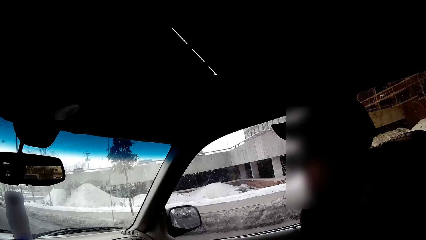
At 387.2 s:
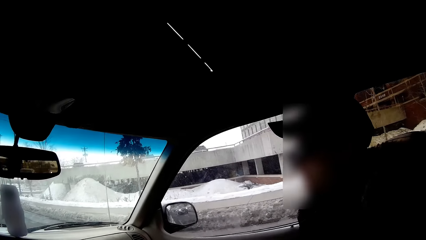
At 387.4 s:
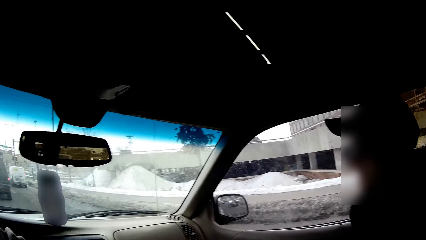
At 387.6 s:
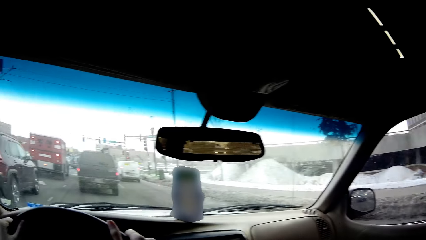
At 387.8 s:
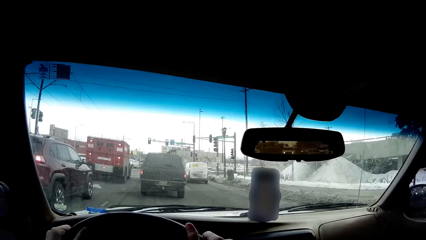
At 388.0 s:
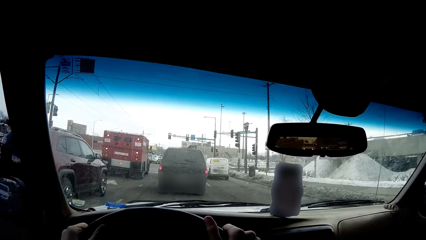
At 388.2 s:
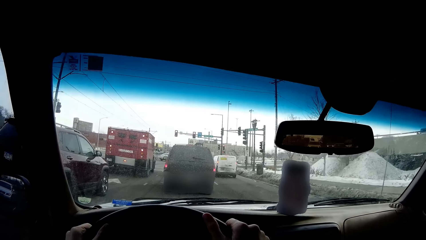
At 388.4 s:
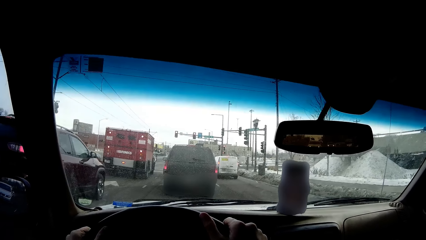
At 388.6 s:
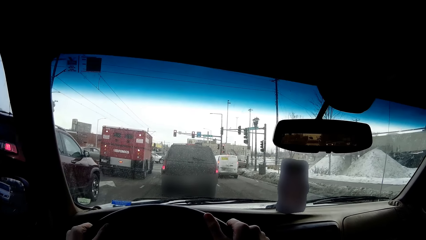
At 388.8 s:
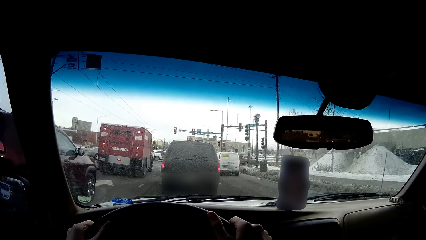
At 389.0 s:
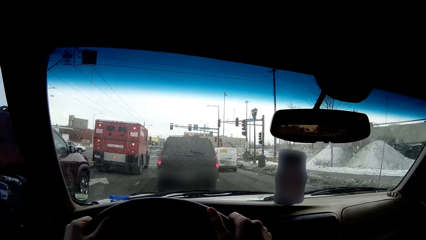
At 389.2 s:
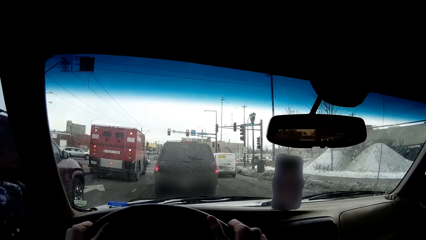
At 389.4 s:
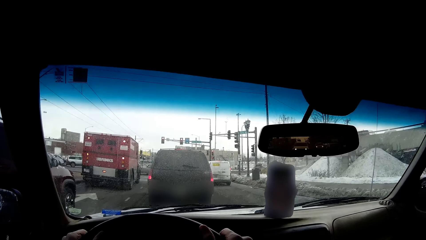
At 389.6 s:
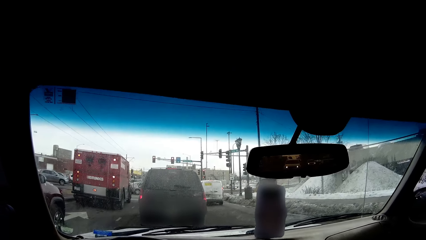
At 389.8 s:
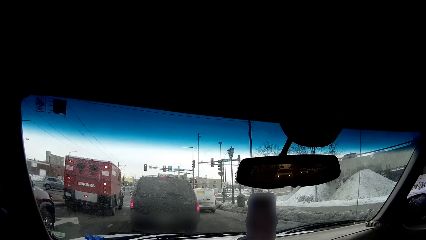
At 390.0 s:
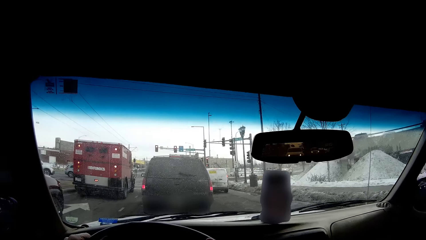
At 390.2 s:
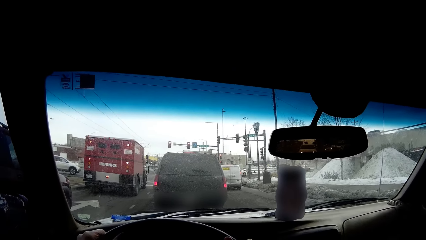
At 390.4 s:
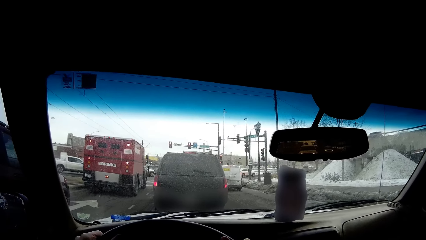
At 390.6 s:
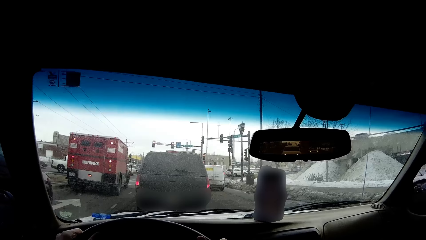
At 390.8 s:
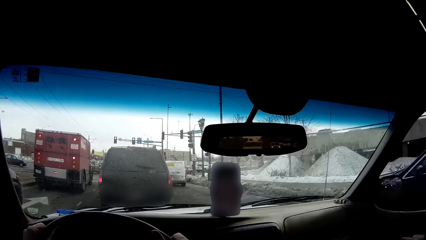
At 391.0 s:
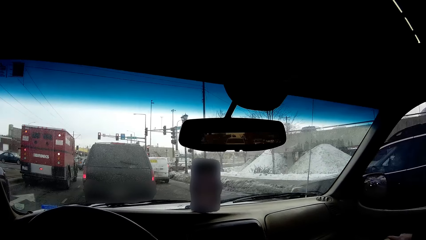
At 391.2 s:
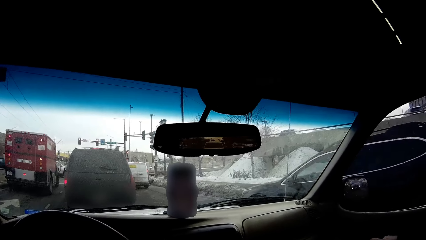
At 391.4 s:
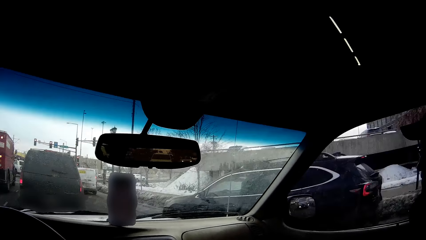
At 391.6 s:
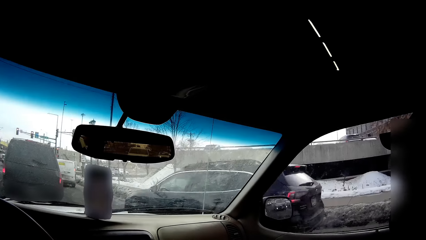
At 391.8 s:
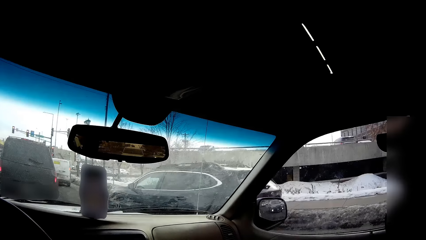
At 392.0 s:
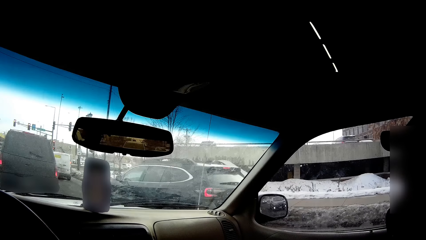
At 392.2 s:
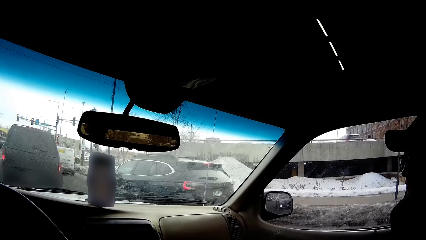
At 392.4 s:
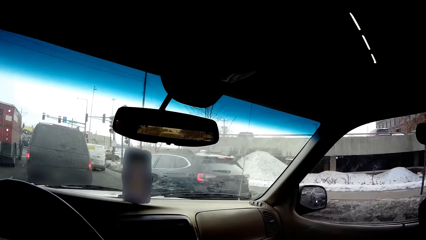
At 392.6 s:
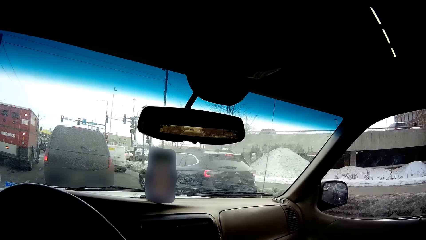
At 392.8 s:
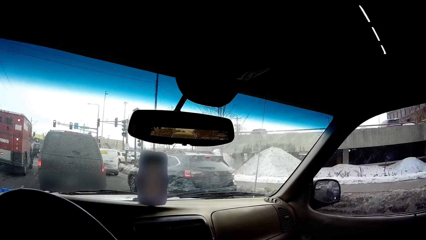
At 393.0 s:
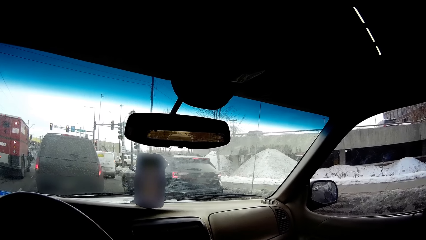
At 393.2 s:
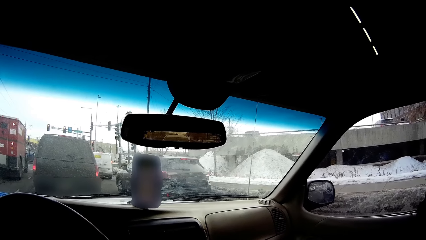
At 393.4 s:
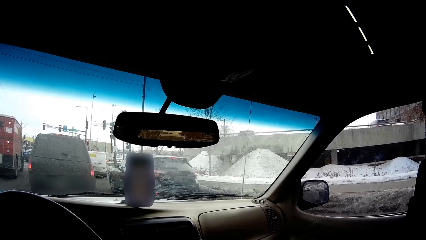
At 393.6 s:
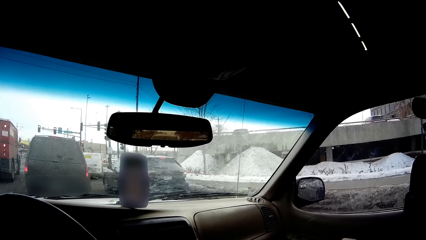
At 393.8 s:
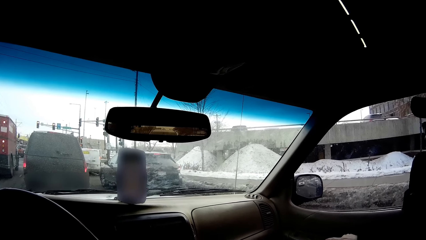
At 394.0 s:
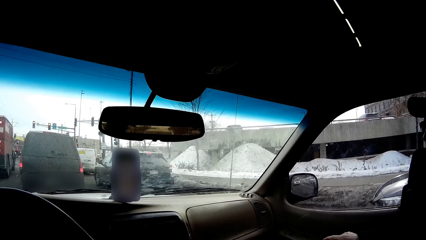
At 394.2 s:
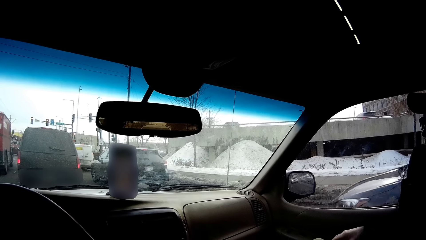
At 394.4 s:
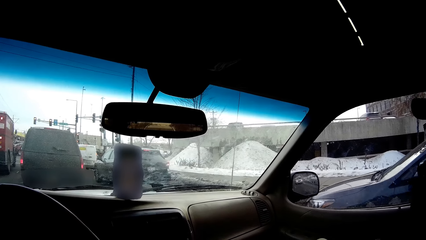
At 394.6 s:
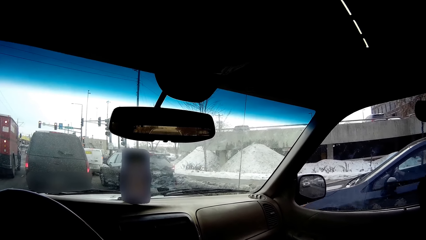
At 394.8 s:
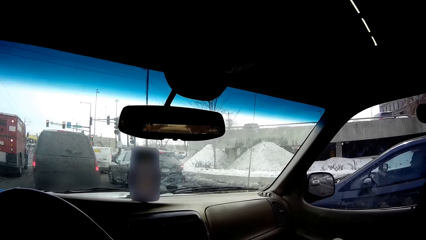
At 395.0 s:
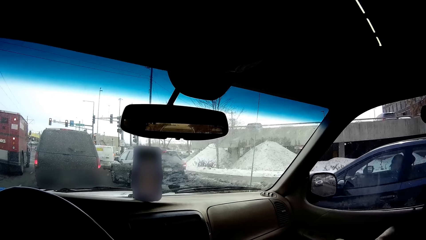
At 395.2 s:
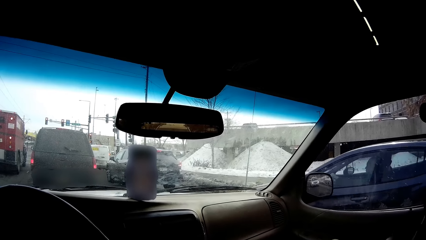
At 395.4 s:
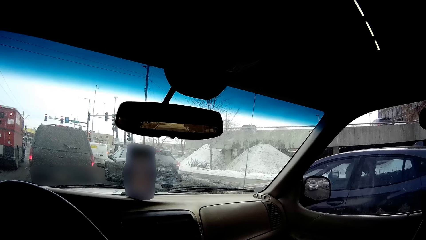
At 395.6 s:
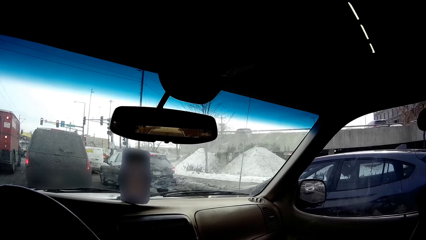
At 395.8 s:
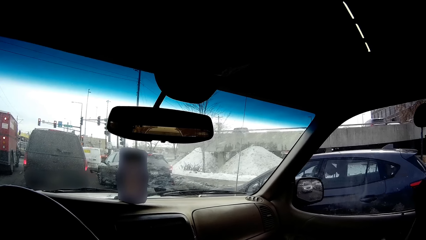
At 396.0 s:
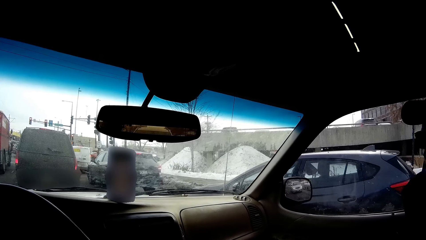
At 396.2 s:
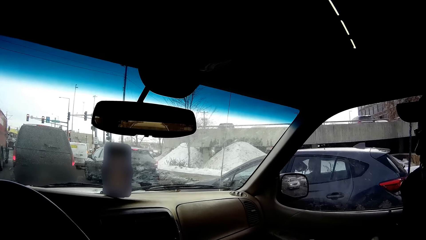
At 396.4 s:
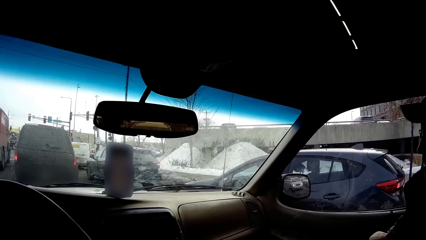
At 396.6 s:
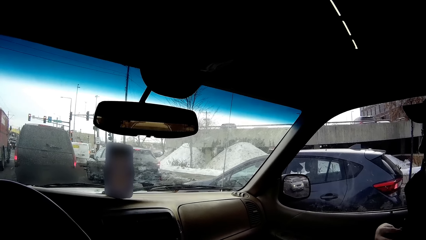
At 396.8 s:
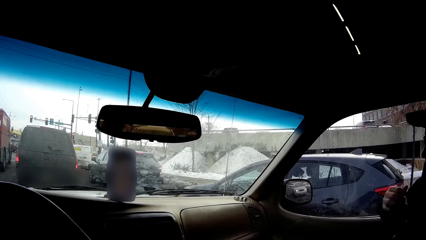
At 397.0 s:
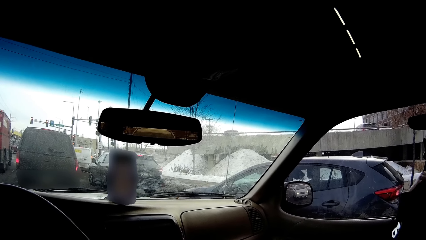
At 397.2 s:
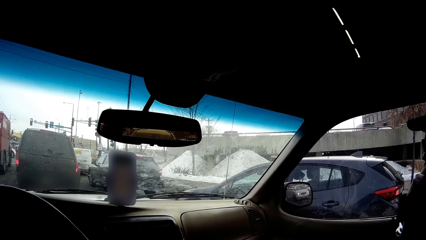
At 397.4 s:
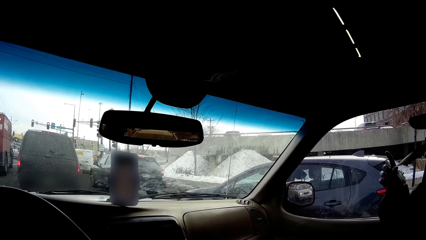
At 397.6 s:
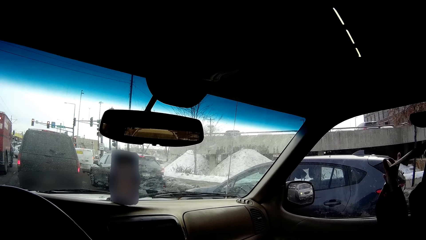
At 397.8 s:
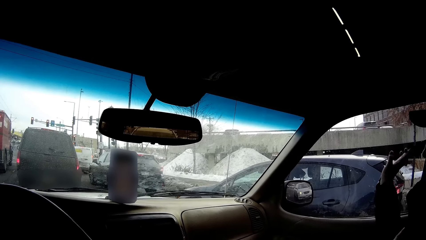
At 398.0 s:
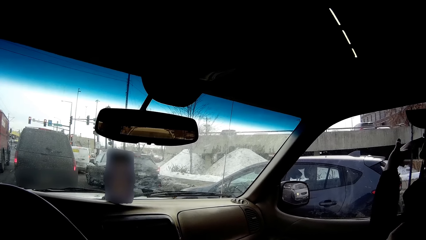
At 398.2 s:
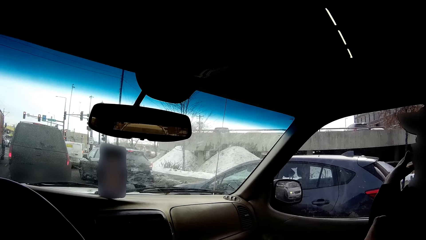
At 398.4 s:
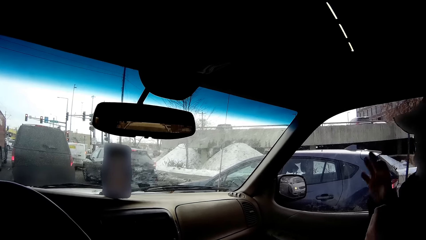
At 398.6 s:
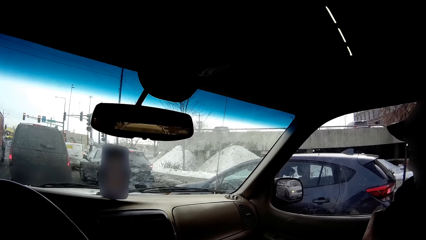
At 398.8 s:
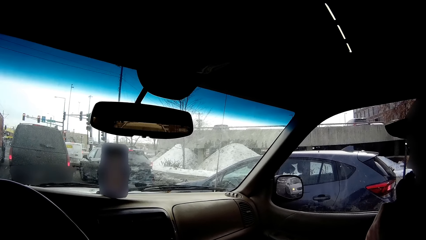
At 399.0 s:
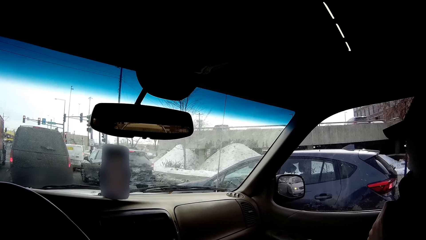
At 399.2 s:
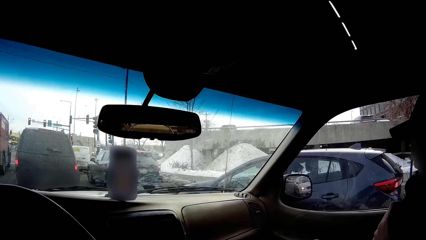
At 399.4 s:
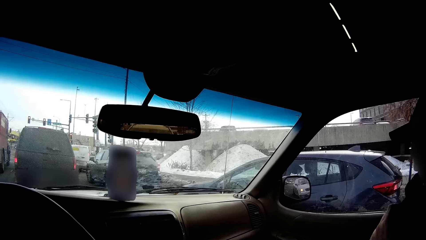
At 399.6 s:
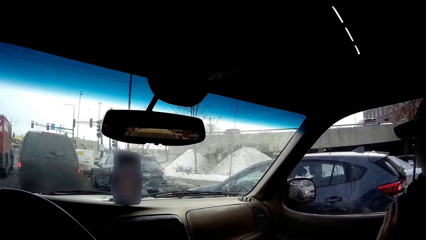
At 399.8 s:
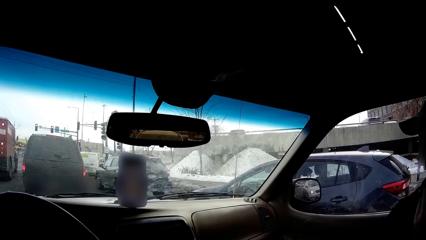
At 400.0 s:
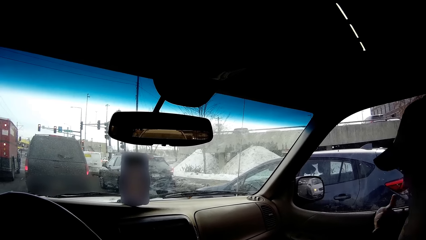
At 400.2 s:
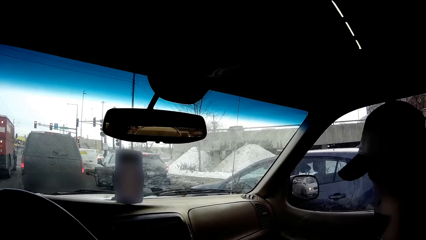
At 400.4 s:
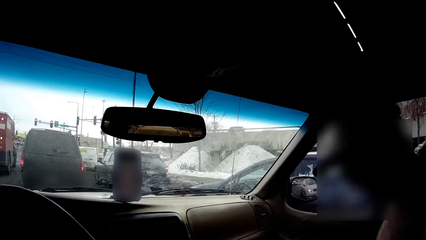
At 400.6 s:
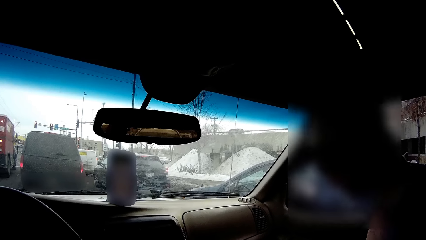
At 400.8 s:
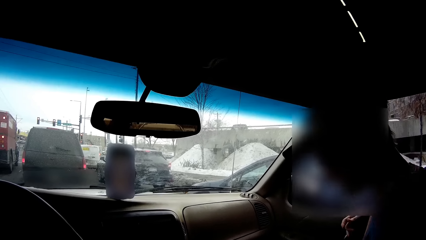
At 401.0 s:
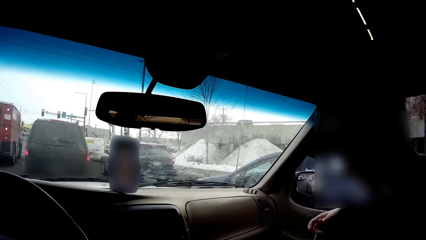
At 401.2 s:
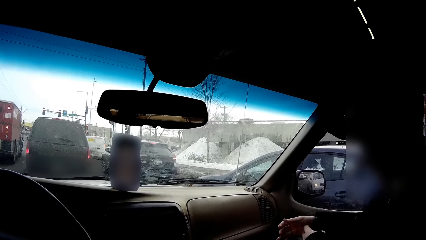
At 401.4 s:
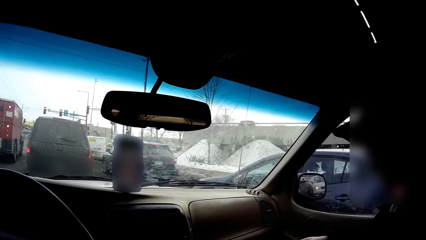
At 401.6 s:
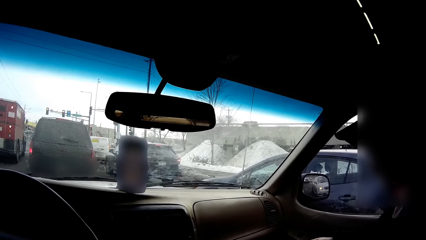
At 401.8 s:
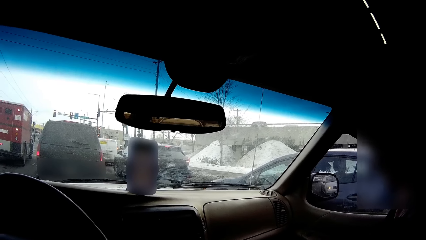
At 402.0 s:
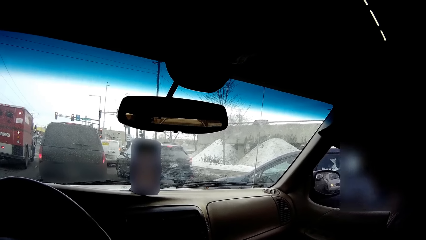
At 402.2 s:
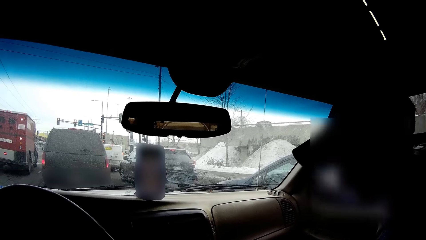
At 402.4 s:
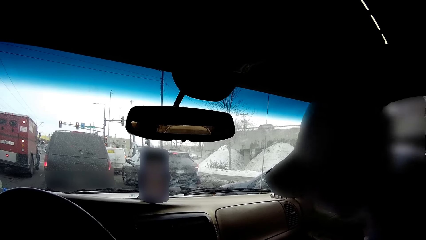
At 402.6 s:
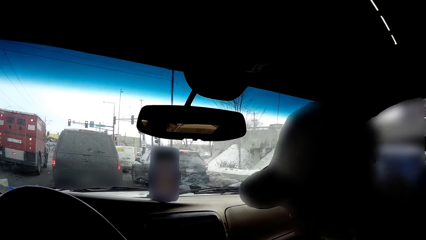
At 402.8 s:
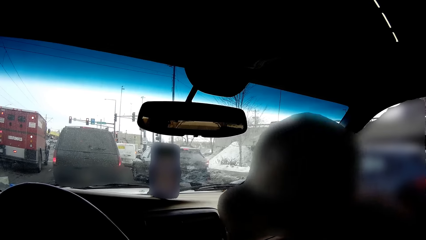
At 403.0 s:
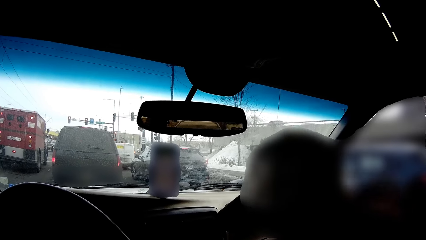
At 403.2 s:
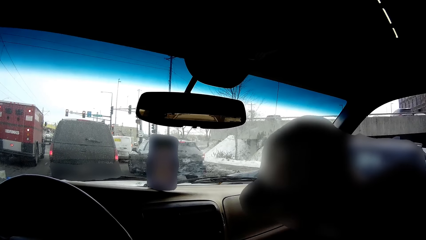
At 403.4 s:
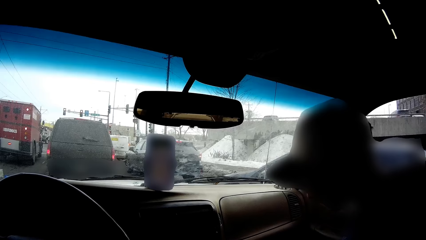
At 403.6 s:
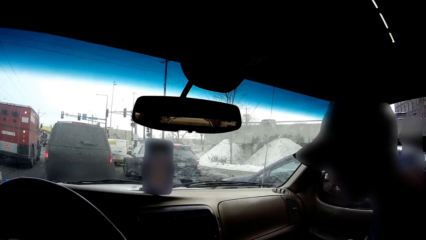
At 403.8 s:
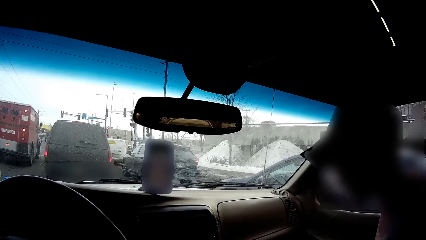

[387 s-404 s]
The camera wearer looks around. They drive on the road. They look around. A man moves a hand, holds a safety belt with a hand, and removes the seat belt. The man removes a jacket.
